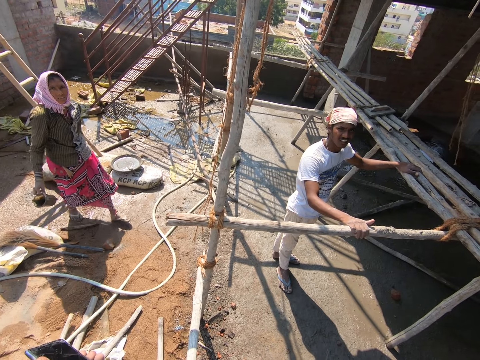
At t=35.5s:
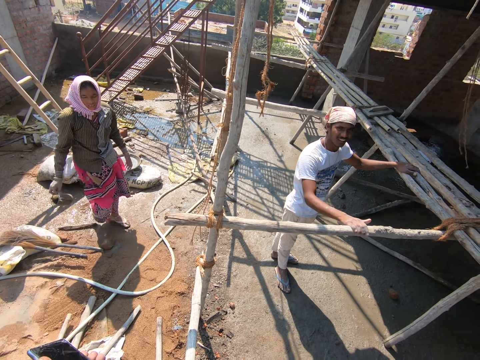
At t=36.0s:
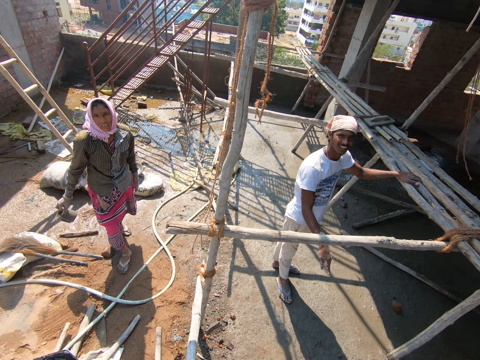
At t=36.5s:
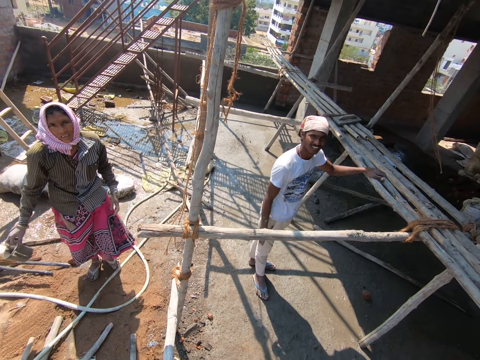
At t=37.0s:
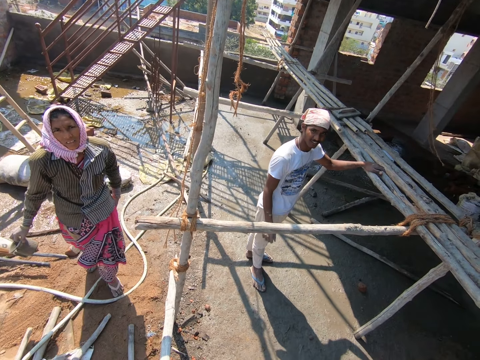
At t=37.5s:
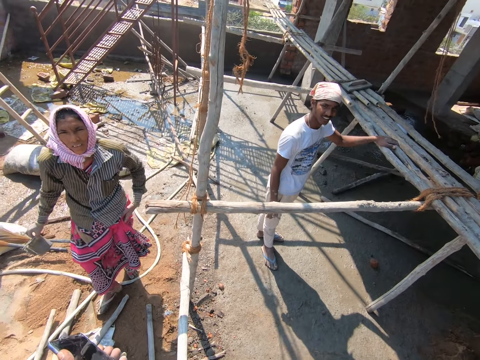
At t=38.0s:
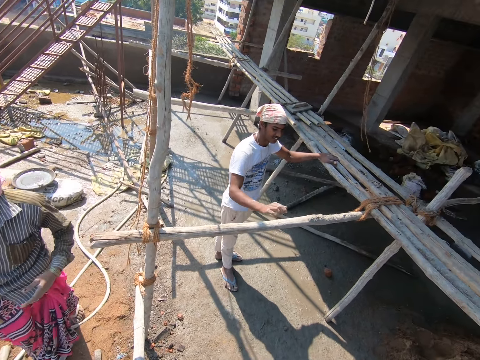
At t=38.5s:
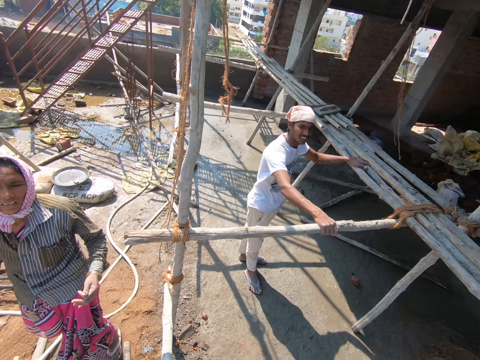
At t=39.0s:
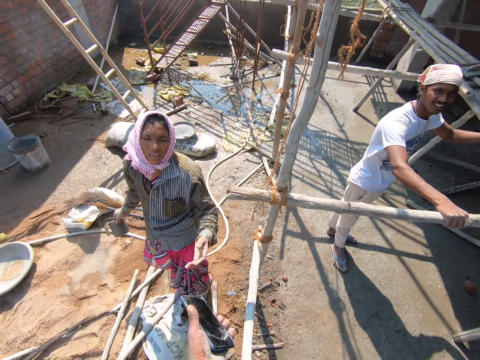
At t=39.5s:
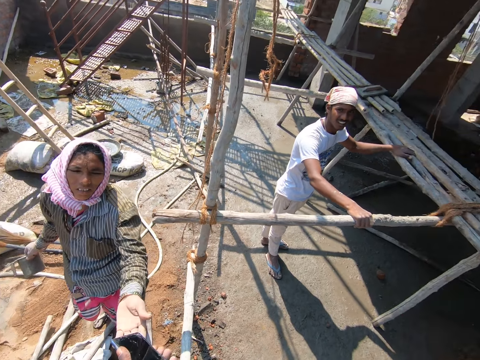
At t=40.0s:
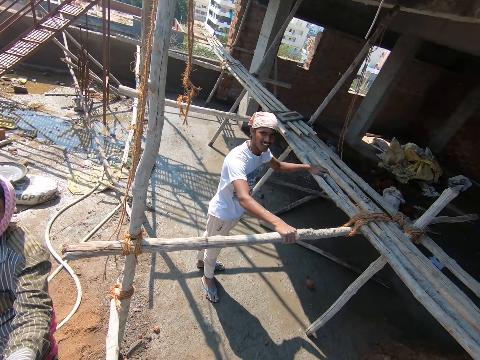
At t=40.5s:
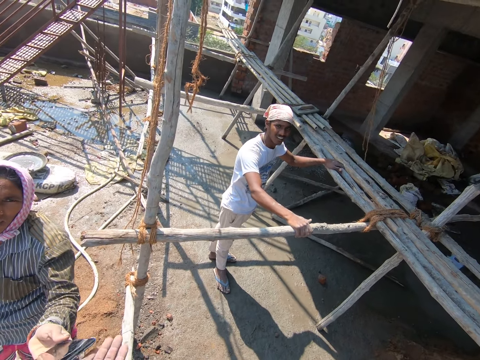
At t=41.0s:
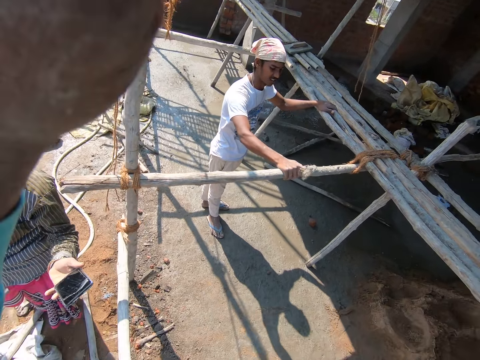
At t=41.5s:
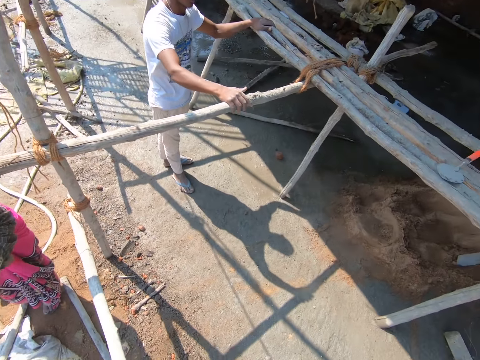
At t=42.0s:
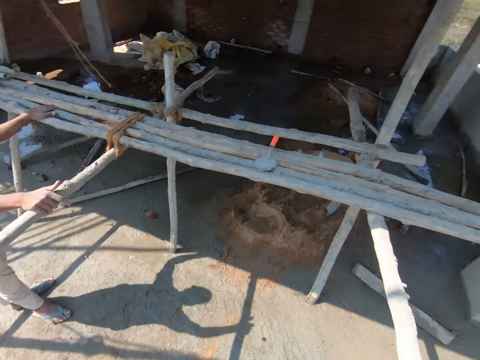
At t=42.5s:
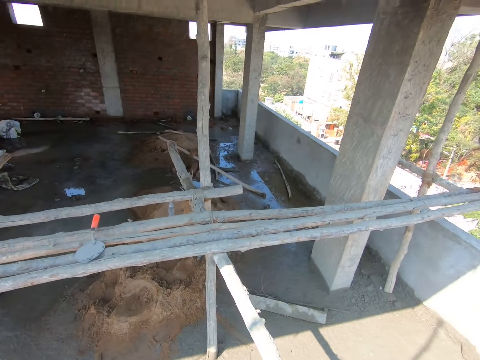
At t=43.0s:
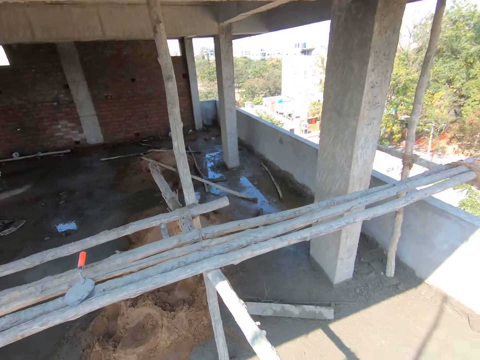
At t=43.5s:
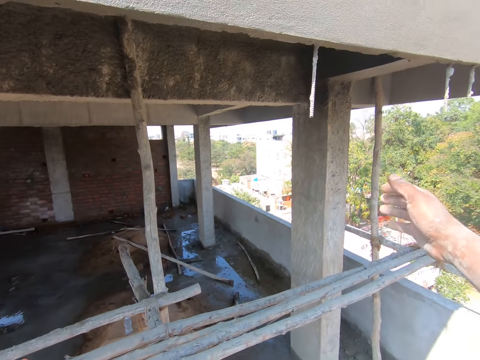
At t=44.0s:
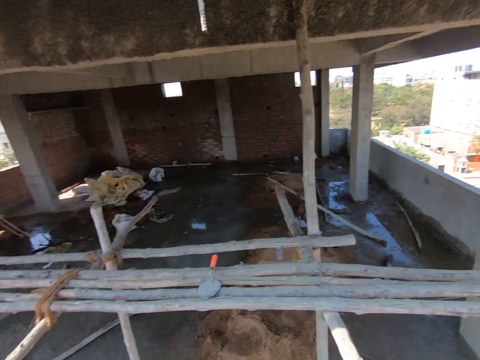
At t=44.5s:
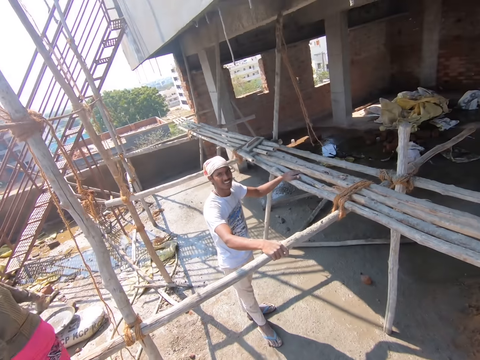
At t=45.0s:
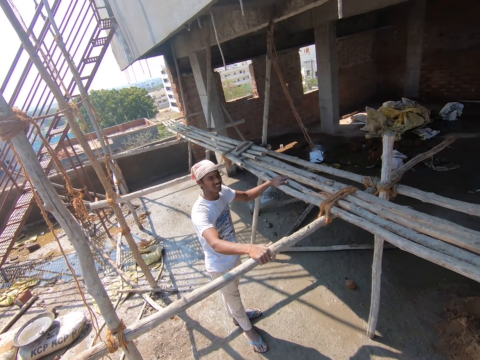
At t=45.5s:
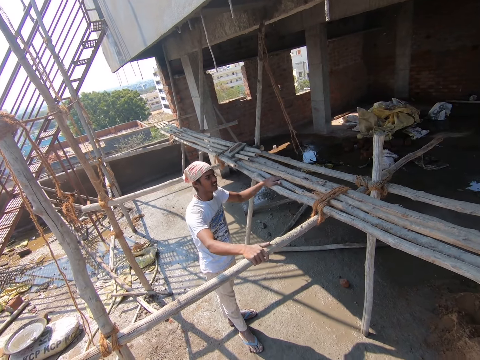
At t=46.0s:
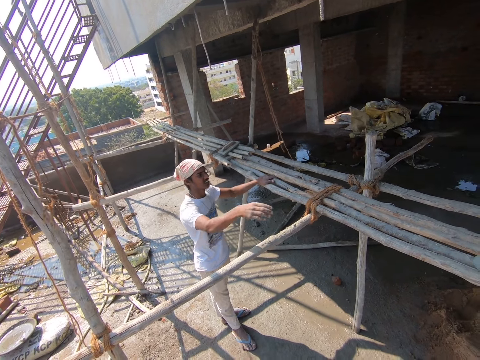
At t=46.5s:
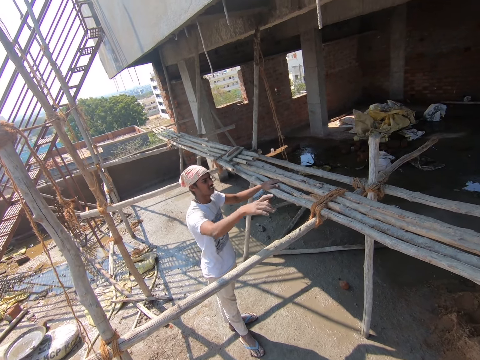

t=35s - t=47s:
The man removes his right hand from the bamboo scaffolding. The camera wearer dialogues with a person. The woman cleans her left hand on her cloth. The man places his right hand on the bamboo scaffolding. The camera wearer passes the phone to the woman with his left hand. The woman collects the phone from the camera wearer with her left hand. The camera wearer touches his face with his left hand. He touches an iron in a wall with his right hand.

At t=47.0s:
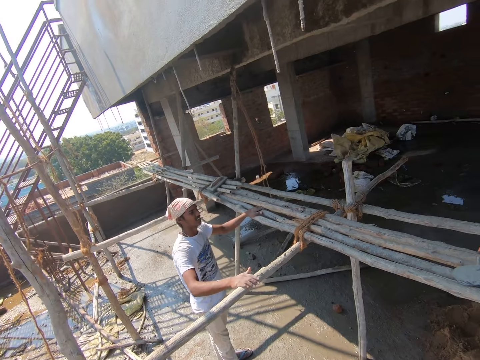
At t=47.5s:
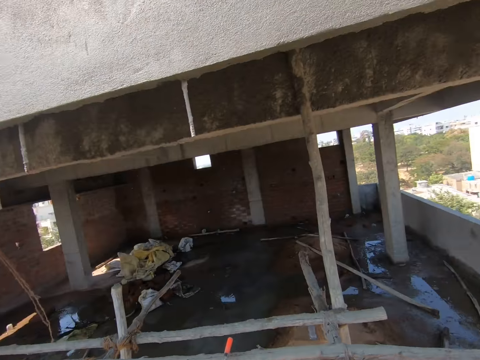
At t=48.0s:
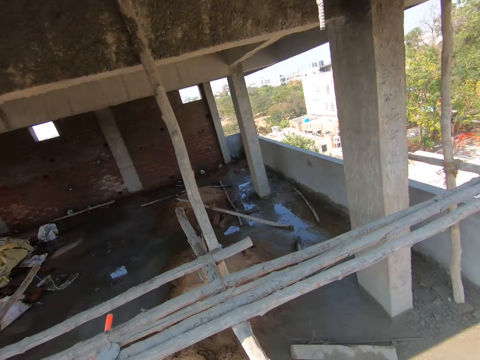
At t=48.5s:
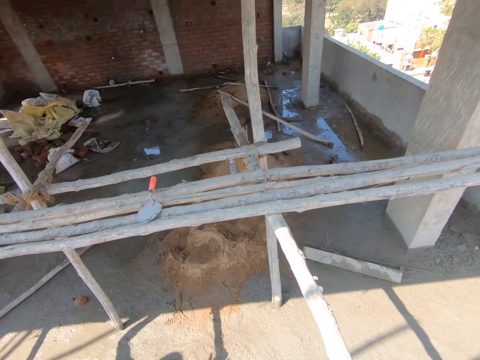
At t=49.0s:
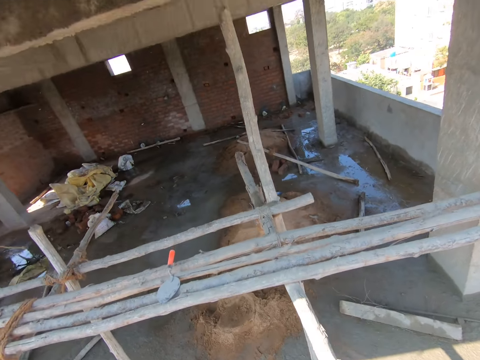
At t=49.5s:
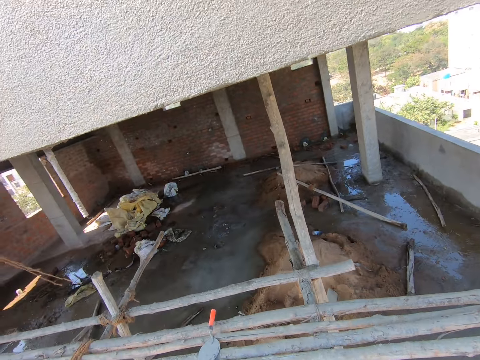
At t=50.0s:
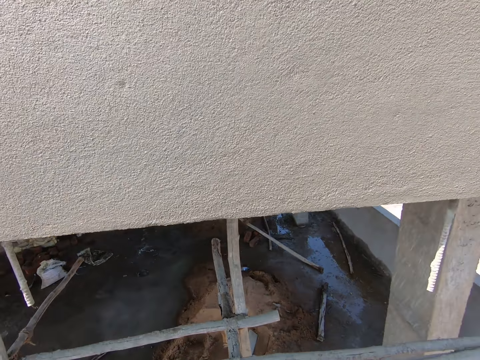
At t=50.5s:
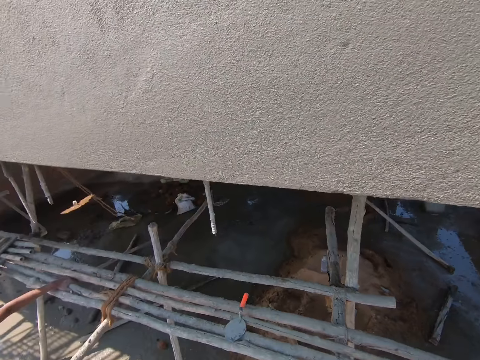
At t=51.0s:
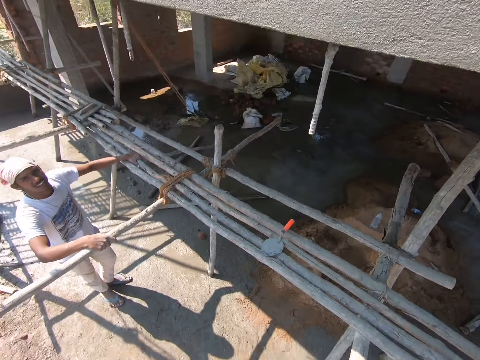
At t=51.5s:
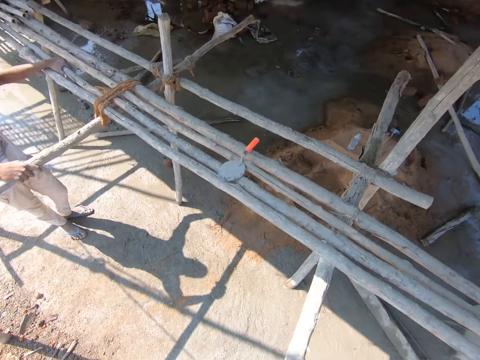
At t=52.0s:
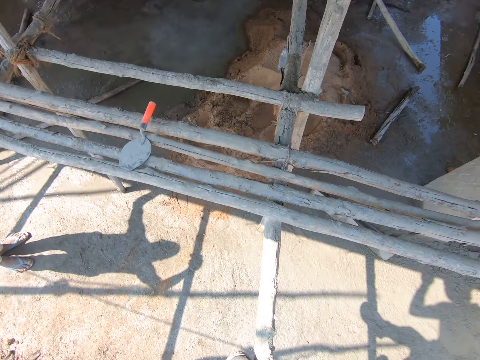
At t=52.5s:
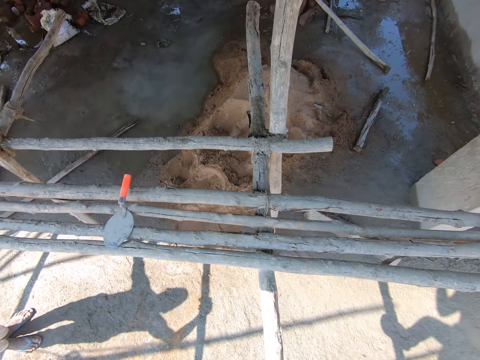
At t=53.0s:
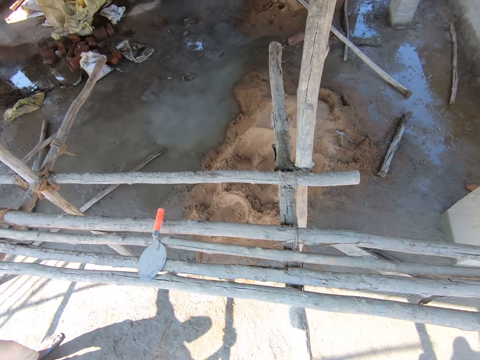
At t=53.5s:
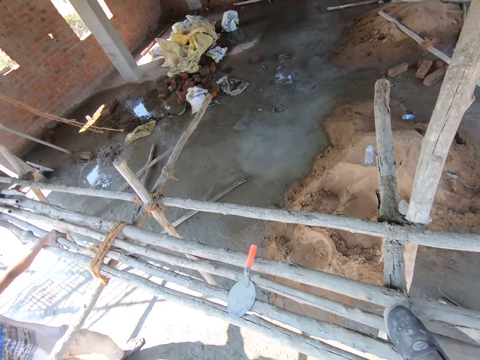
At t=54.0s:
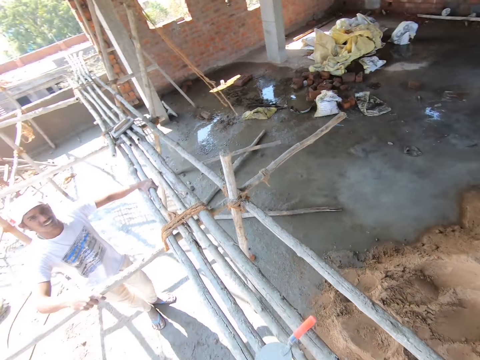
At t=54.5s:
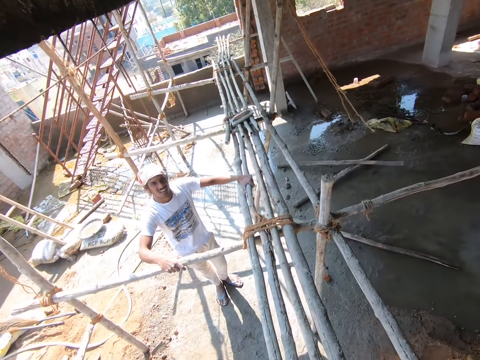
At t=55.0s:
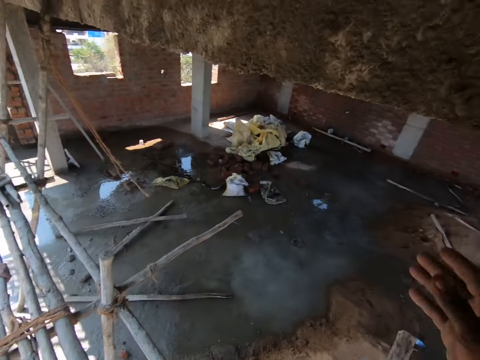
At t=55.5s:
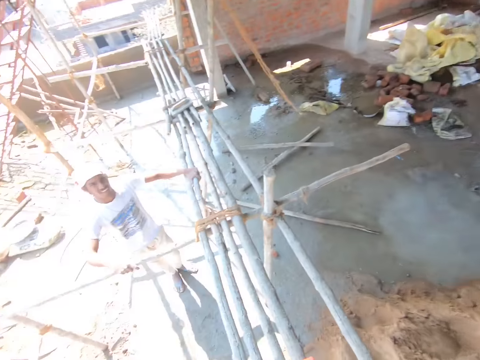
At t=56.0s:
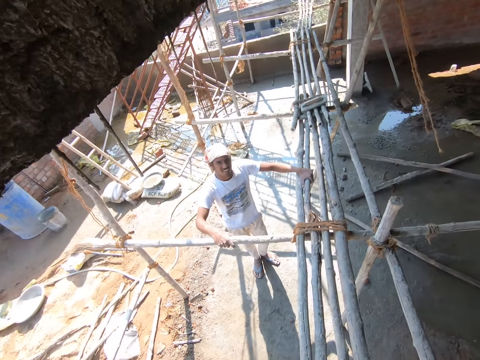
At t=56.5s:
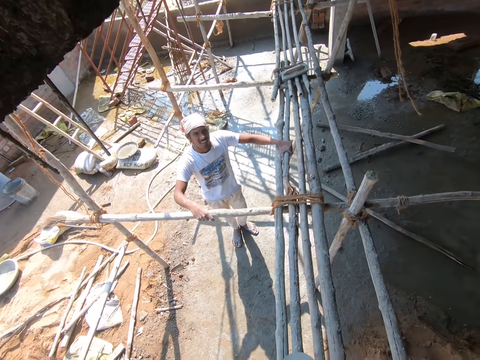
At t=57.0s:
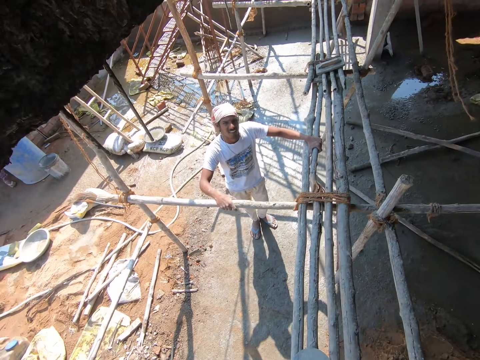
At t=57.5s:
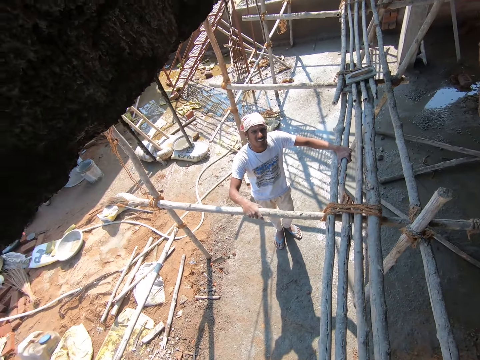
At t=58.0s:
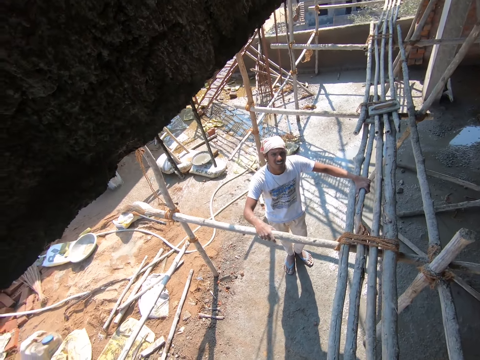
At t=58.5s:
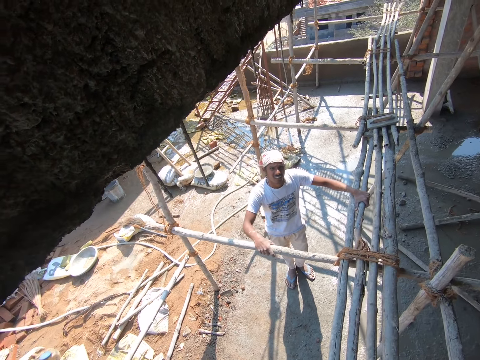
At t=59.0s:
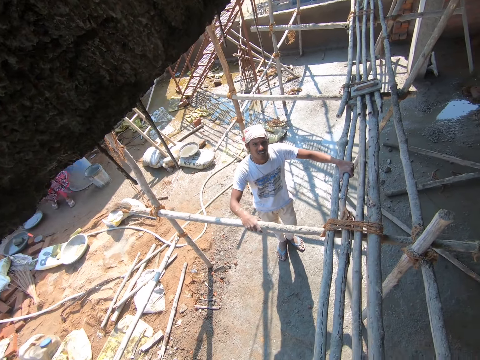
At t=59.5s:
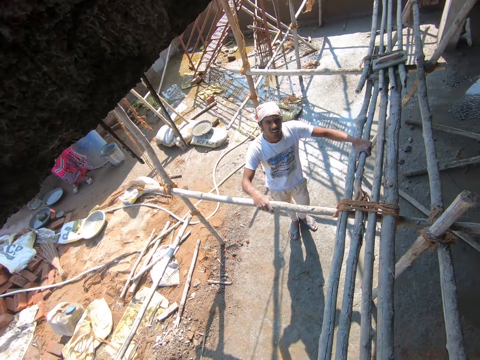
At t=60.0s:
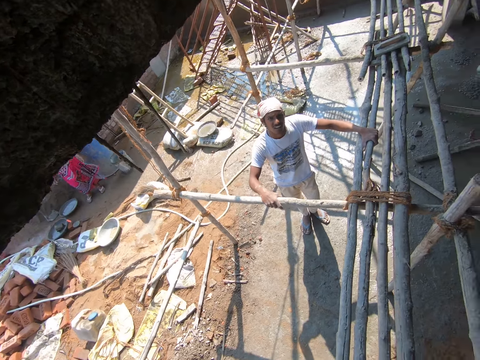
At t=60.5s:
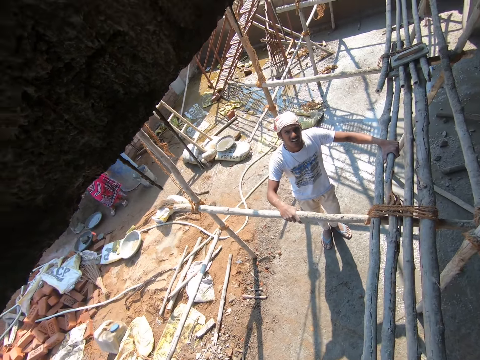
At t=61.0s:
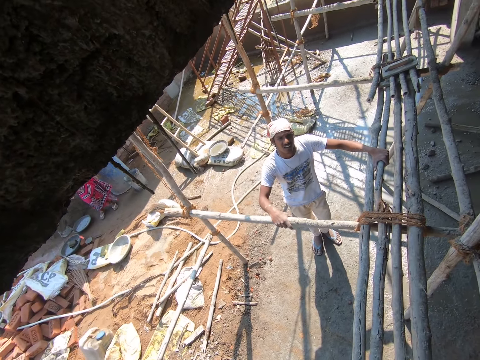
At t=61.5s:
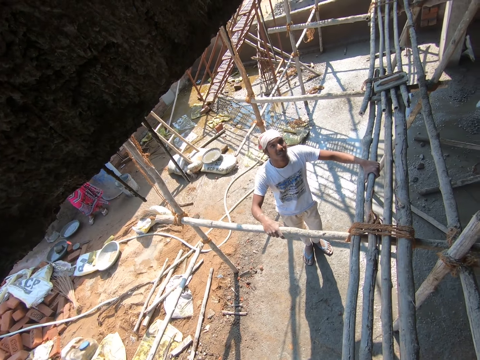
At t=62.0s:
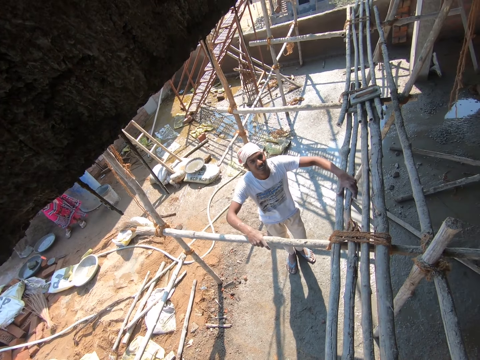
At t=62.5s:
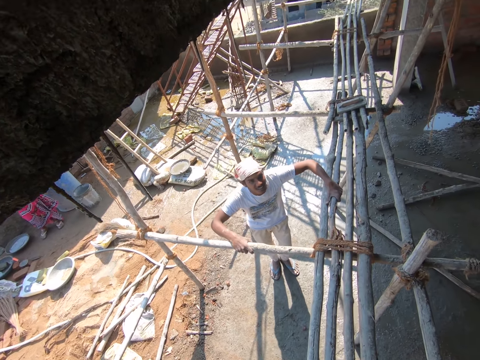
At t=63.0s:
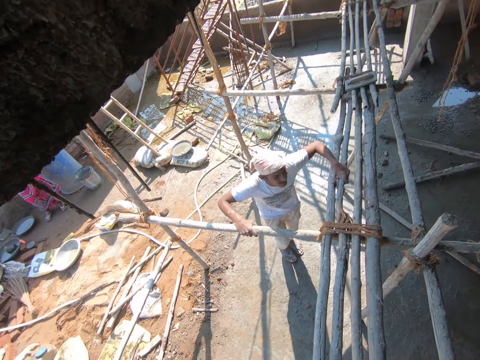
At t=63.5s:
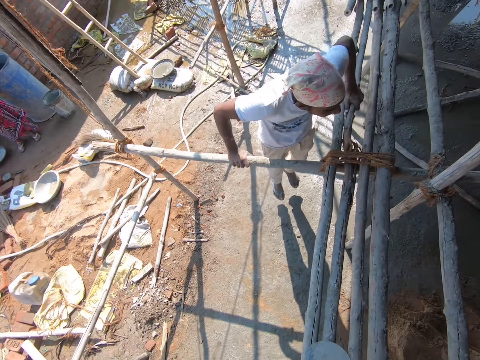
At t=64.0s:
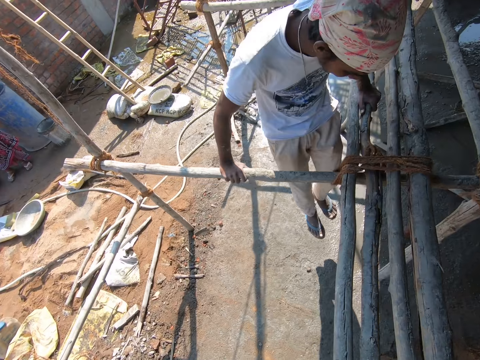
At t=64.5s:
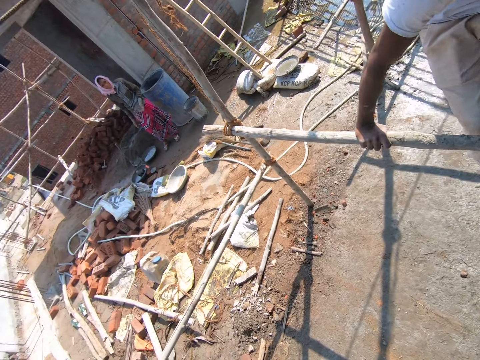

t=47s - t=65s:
The camera wearer walks on the bamboo scaffolding. They dialogue with a person. They walk around the construction site. They look around. The man climbs the bamboo scaffolding with both hands.
